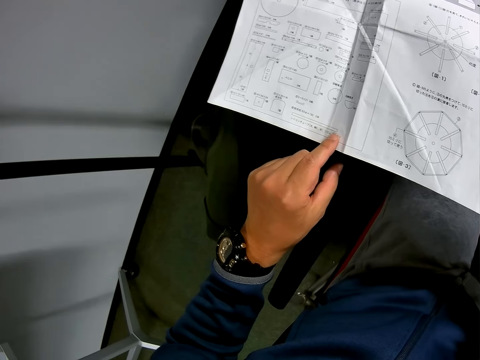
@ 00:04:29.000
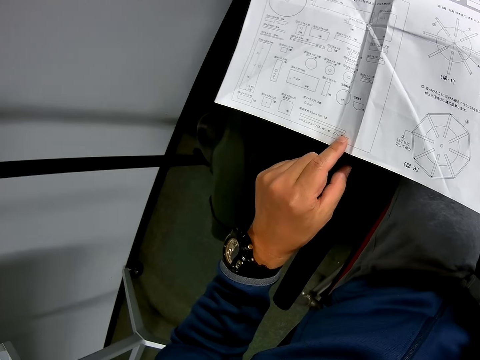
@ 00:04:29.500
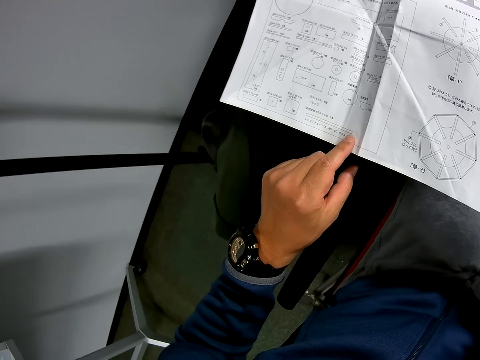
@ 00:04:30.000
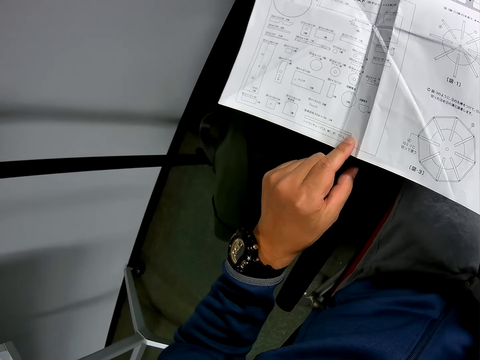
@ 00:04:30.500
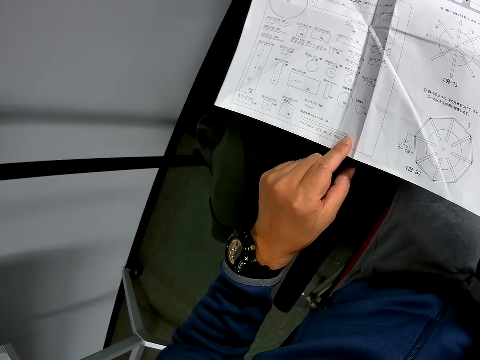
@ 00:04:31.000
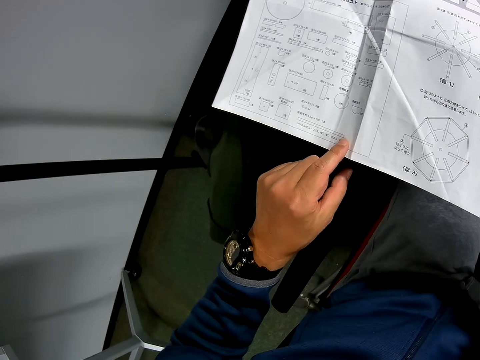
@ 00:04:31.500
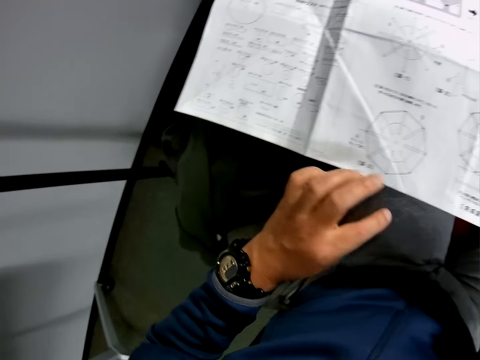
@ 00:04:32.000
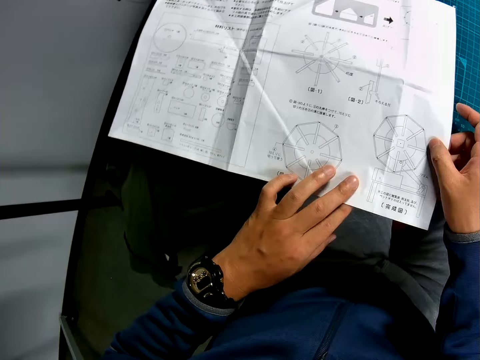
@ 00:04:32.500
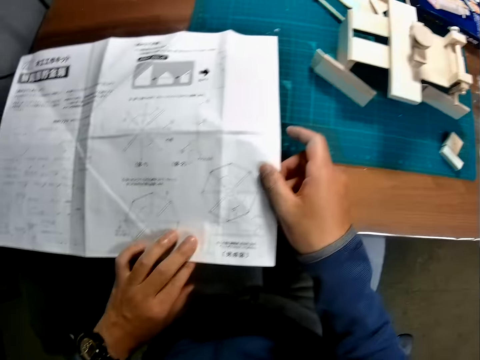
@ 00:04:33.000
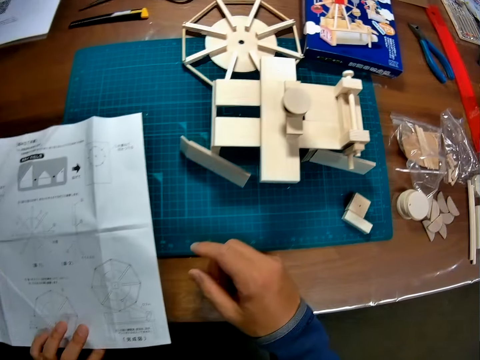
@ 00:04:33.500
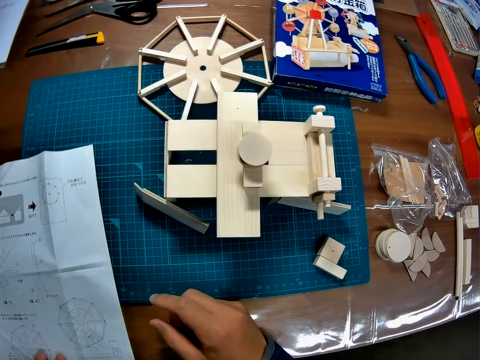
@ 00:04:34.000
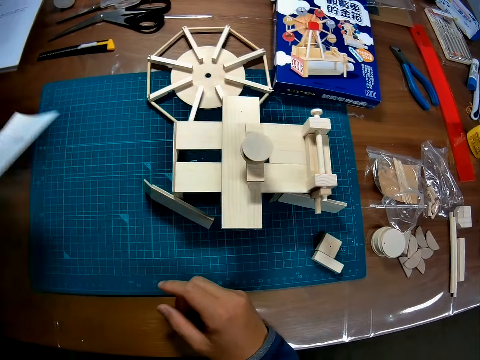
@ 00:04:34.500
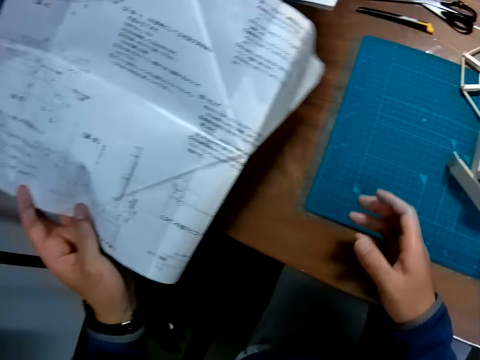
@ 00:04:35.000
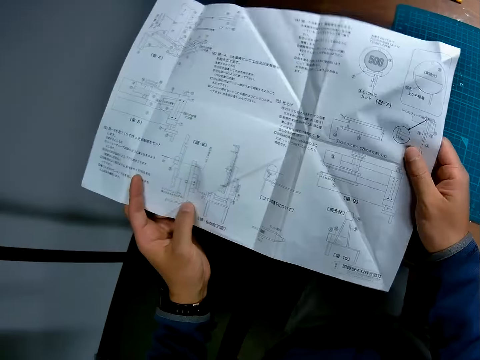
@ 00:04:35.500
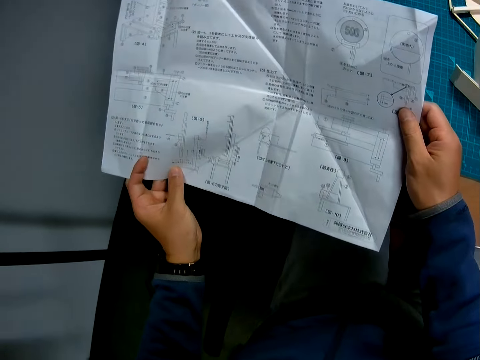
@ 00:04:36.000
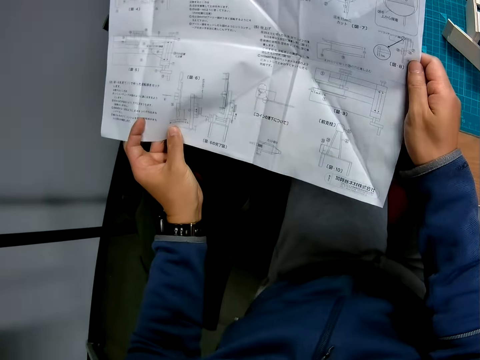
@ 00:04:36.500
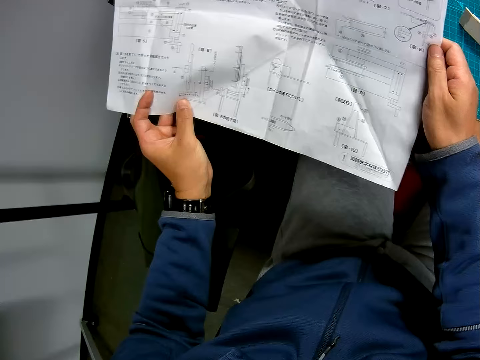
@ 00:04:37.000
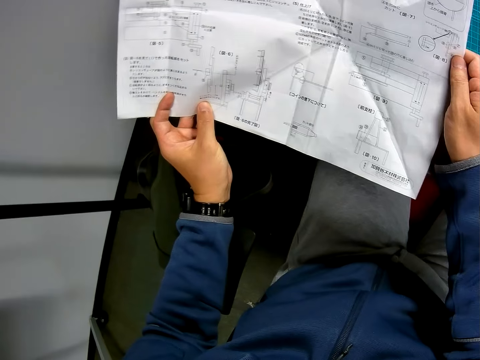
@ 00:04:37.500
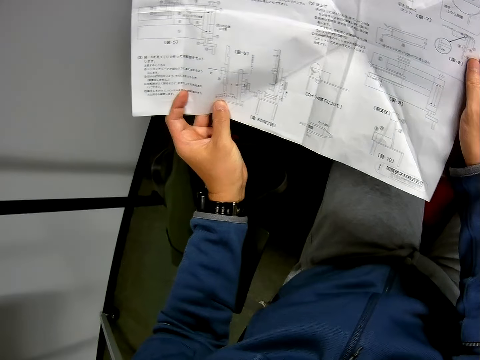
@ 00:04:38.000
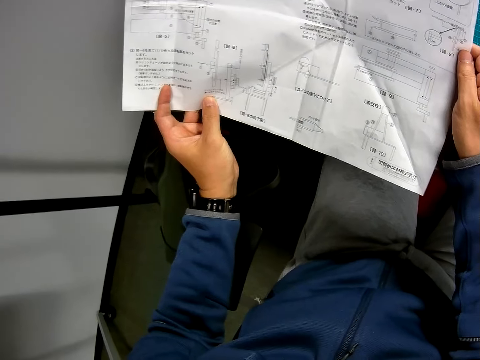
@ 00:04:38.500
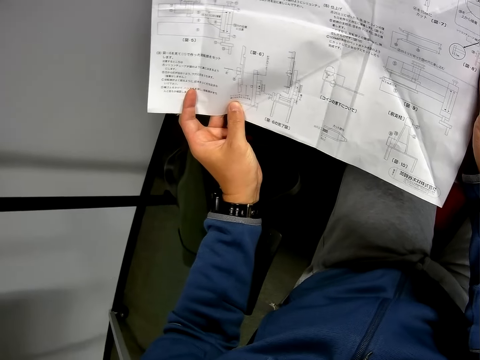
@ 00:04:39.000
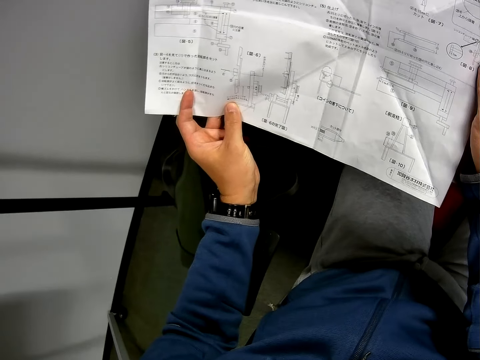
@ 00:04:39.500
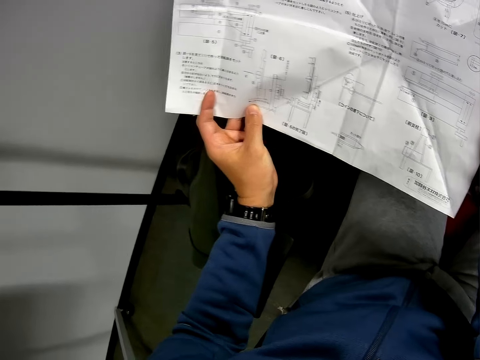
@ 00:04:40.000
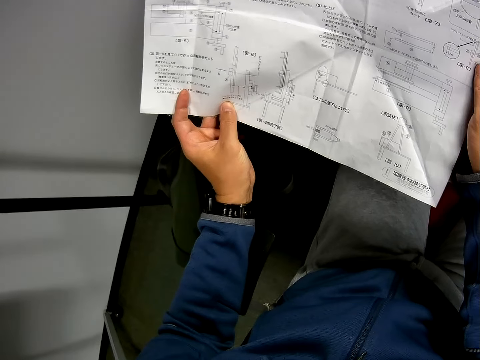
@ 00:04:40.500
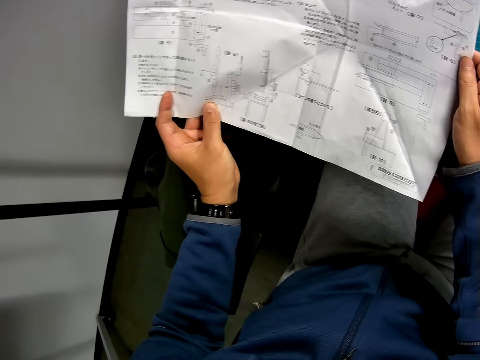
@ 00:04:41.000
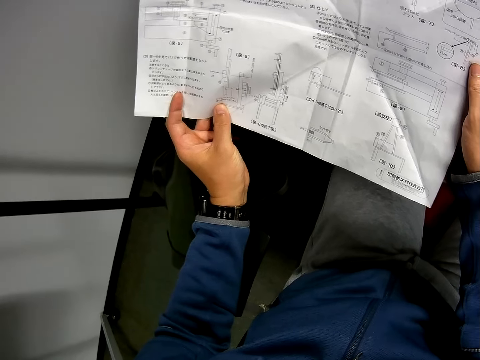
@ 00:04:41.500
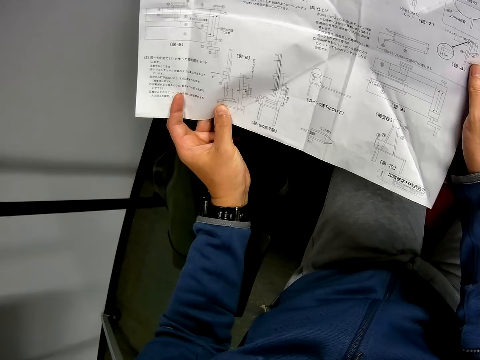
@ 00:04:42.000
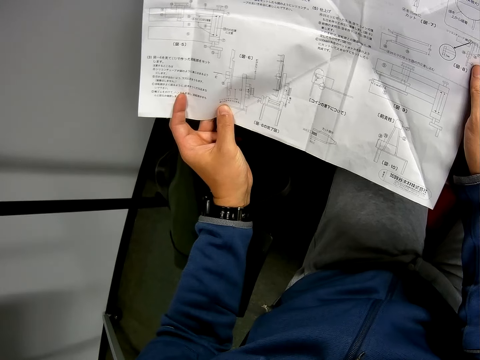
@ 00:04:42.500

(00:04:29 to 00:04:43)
The camera wearer looks around on the table. They turn the paper. They hold the paper in hand. They look at the paper in hand.

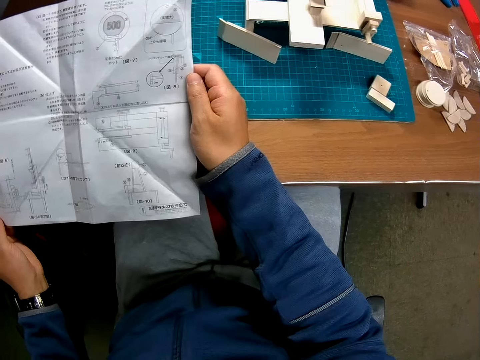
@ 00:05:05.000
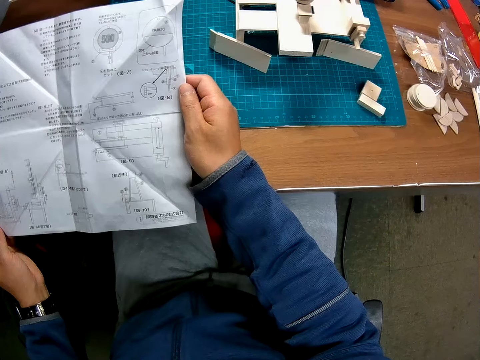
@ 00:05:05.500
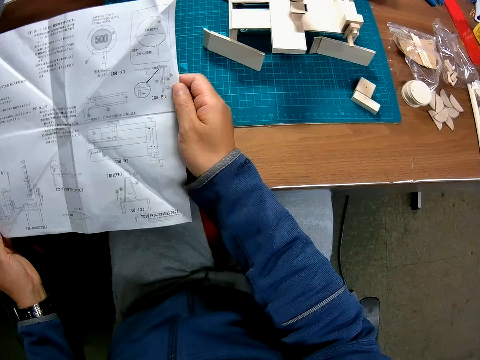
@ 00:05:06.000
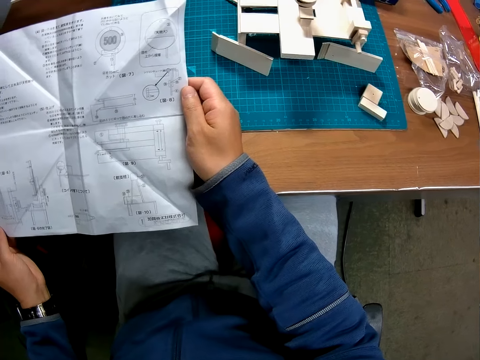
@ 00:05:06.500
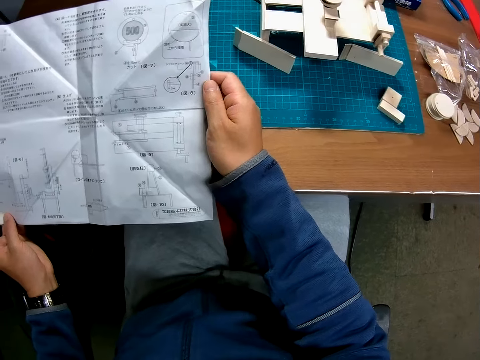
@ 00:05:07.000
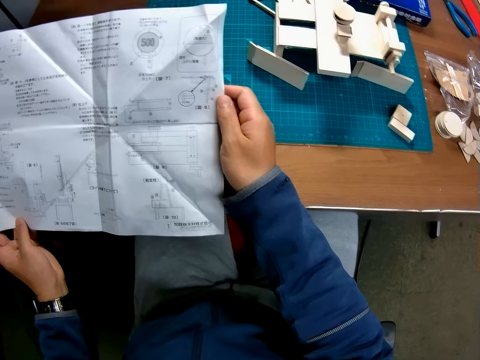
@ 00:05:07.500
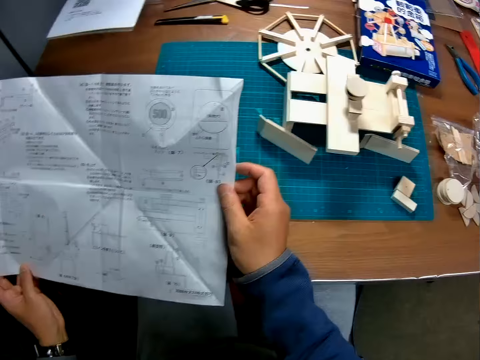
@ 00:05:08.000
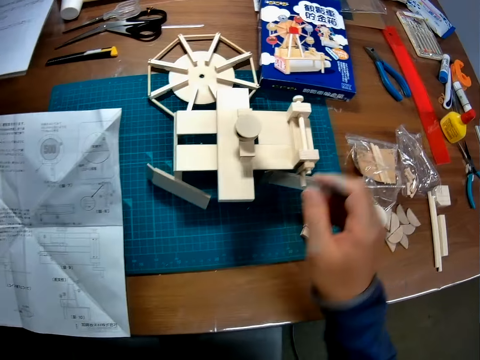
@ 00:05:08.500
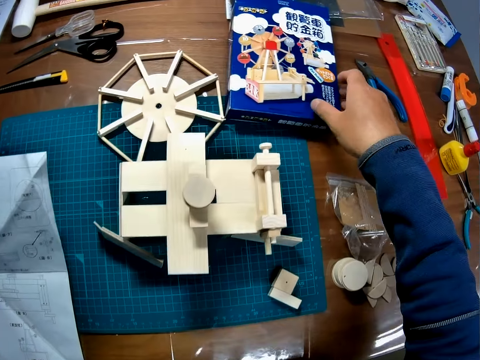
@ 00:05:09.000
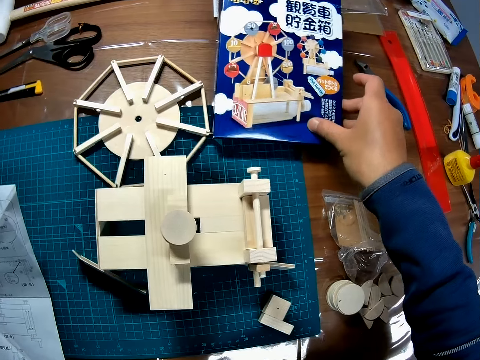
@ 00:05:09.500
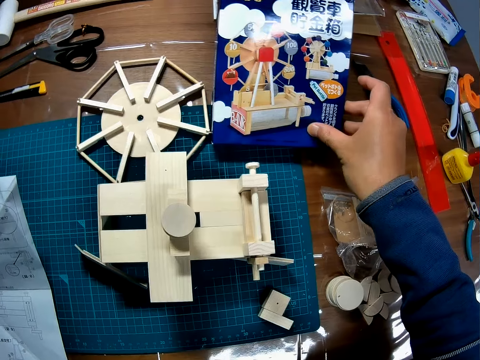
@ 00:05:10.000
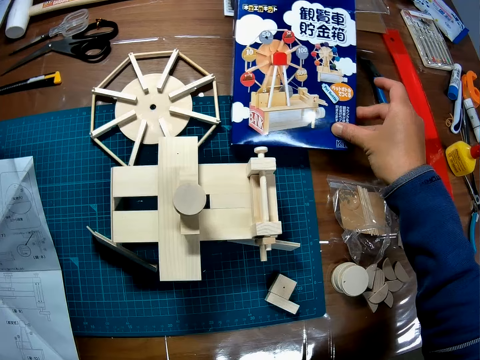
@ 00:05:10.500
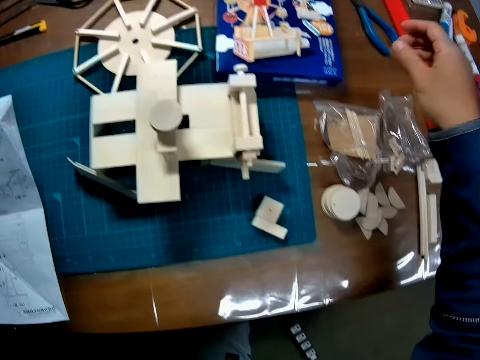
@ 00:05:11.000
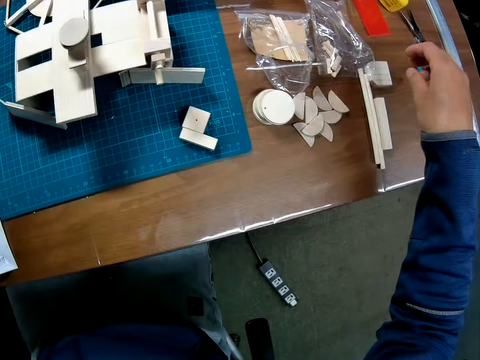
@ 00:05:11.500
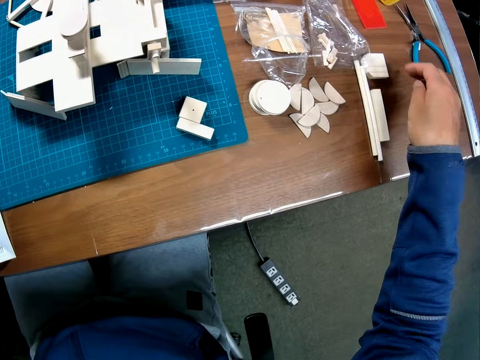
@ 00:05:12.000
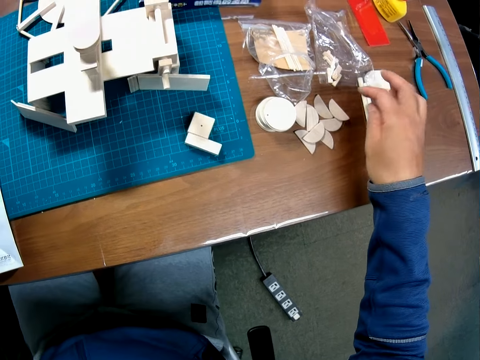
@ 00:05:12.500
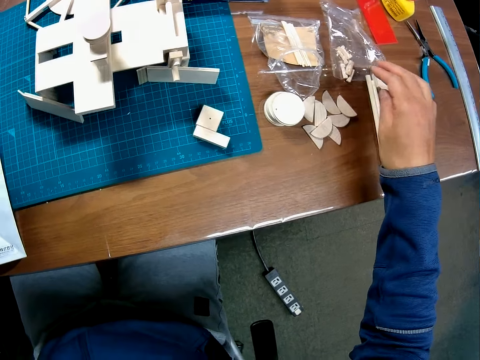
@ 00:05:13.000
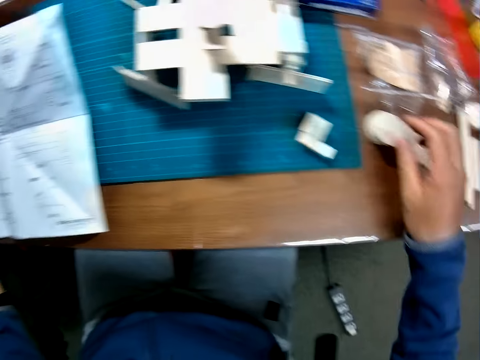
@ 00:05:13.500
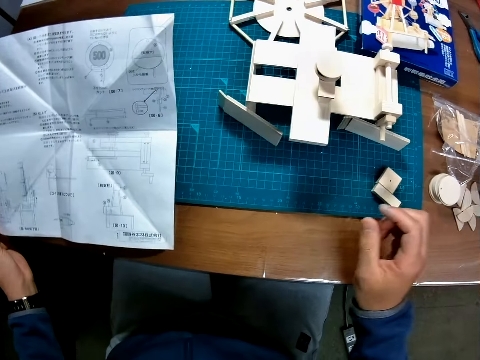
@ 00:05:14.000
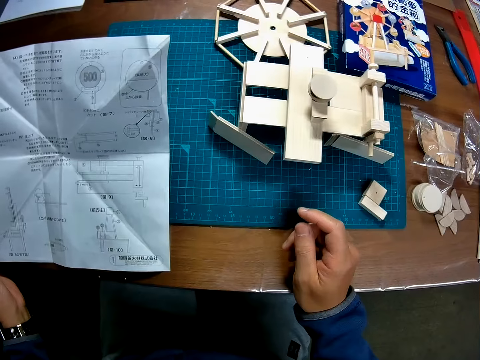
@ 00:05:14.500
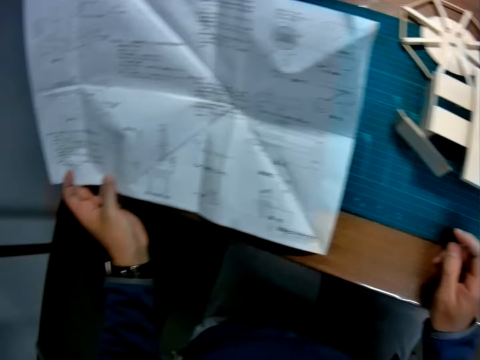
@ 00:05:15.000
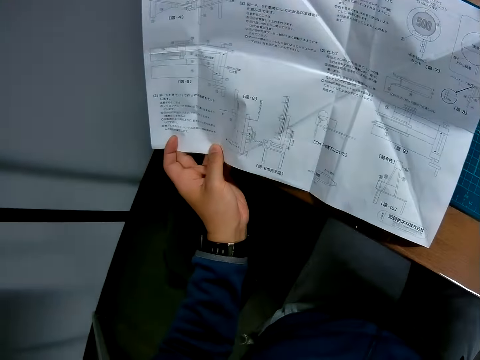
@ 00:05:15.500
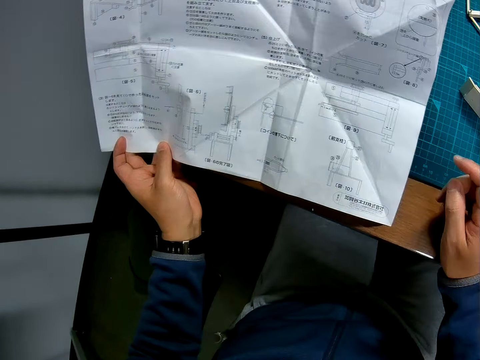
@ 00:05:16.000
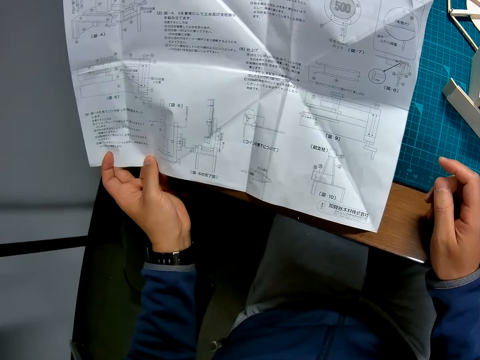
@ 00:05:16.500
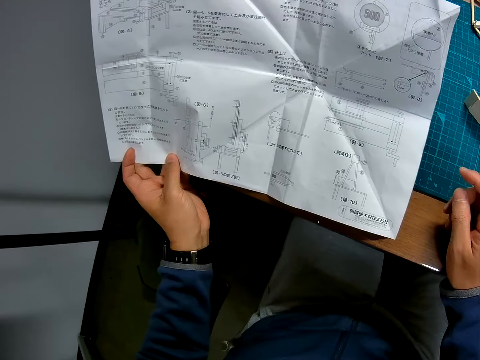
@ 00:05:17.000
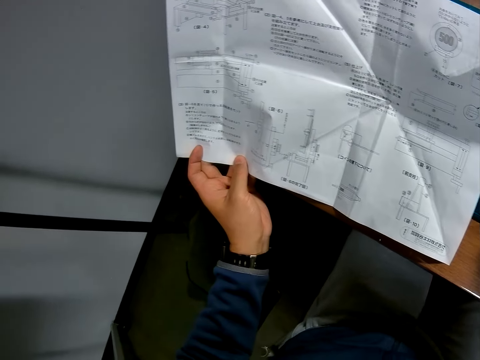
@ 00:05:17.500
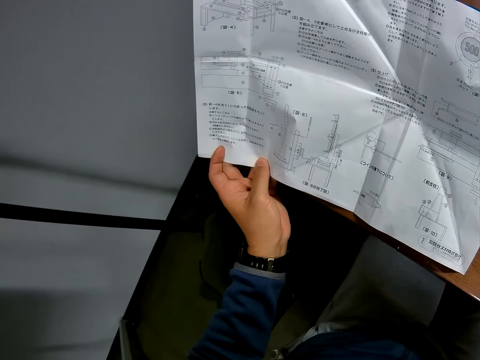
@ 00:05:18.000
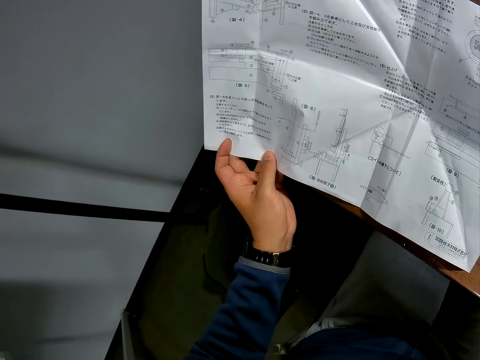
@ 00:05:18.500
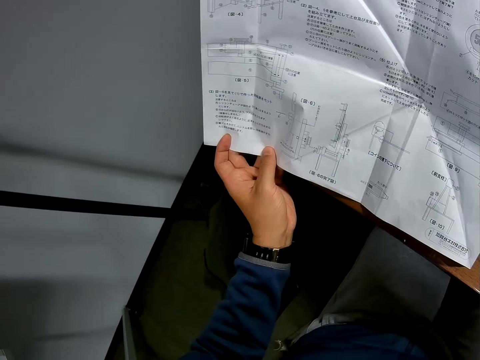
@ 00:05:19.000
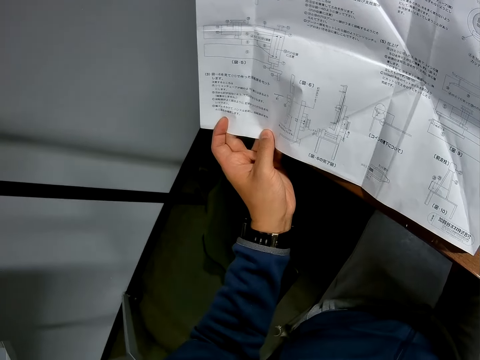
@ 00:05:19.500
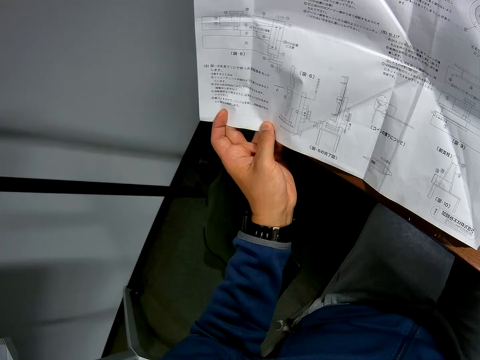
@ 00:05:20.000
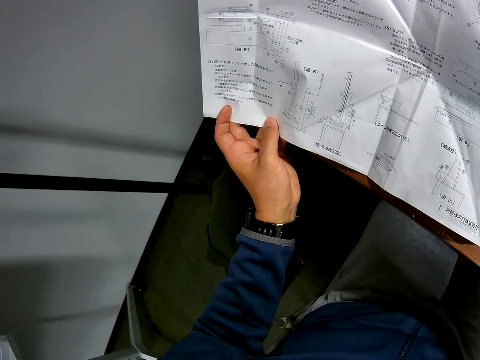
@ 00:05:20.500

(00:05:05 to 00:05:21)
The camera wearer looks around. They pick up the storage box. They carry the toy pack. They observe the storage box. They put down the storage box on the table. They touch the paper storage paper. They read the manual paper.
